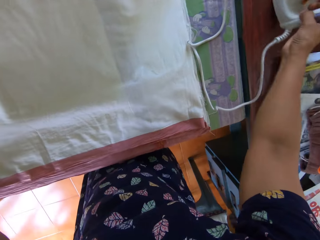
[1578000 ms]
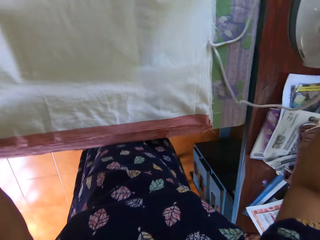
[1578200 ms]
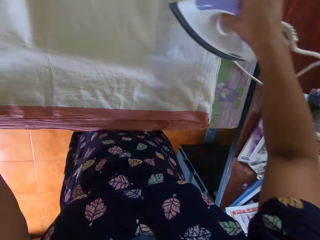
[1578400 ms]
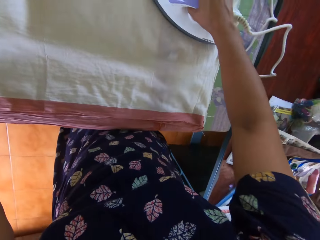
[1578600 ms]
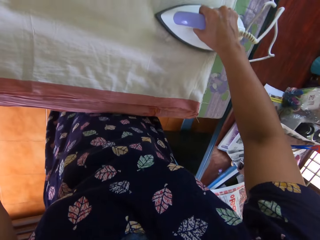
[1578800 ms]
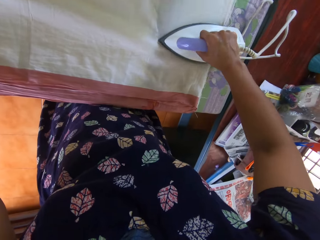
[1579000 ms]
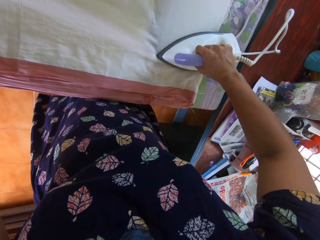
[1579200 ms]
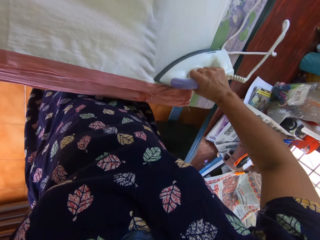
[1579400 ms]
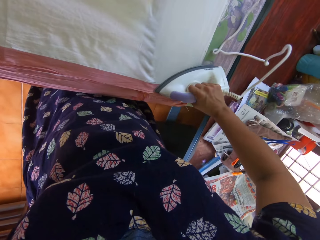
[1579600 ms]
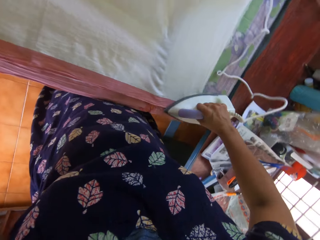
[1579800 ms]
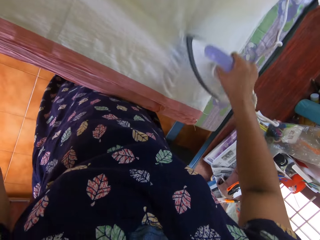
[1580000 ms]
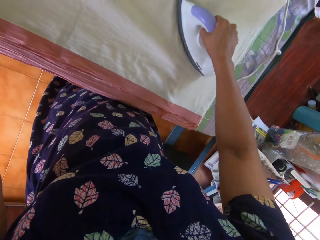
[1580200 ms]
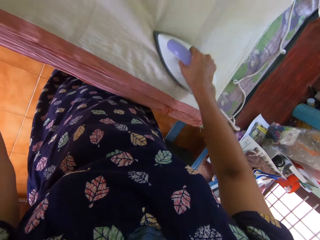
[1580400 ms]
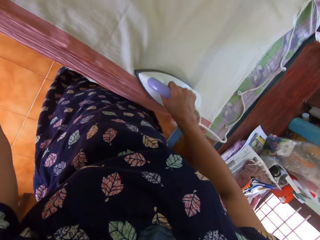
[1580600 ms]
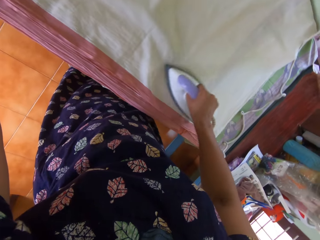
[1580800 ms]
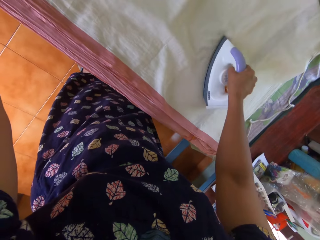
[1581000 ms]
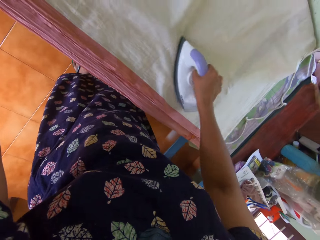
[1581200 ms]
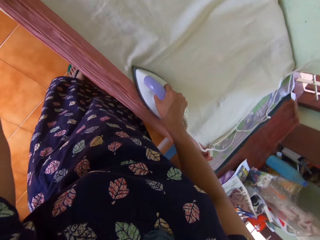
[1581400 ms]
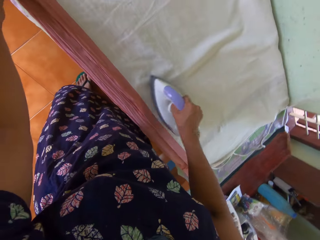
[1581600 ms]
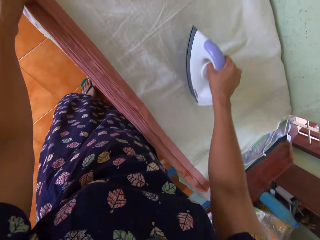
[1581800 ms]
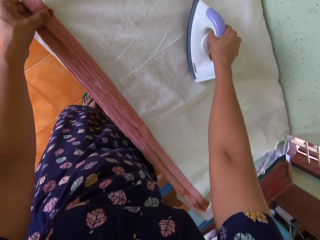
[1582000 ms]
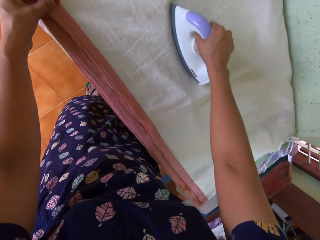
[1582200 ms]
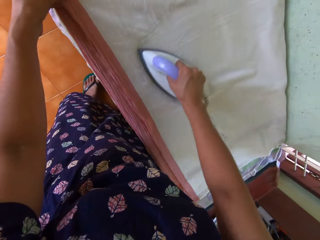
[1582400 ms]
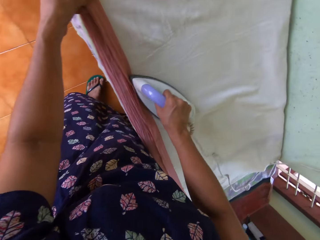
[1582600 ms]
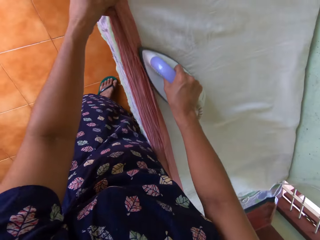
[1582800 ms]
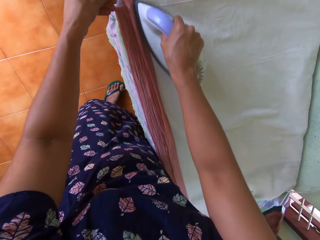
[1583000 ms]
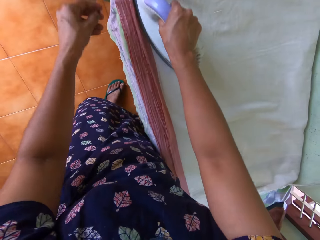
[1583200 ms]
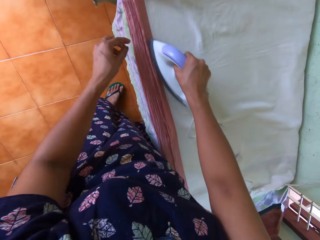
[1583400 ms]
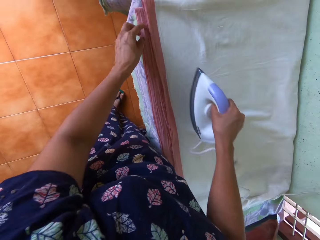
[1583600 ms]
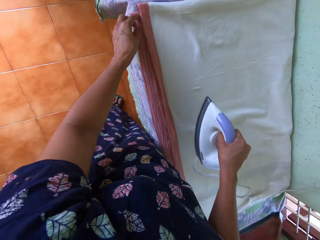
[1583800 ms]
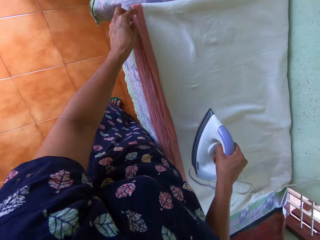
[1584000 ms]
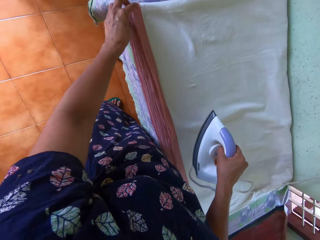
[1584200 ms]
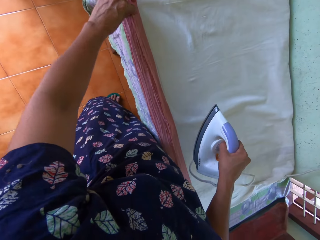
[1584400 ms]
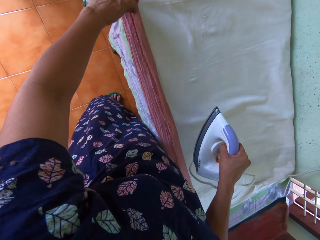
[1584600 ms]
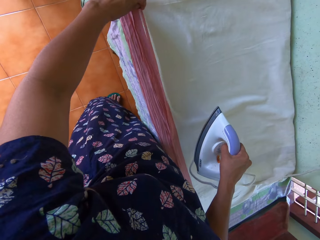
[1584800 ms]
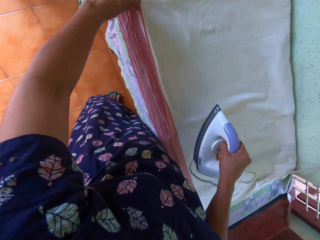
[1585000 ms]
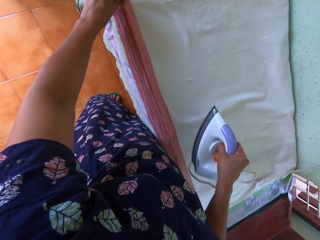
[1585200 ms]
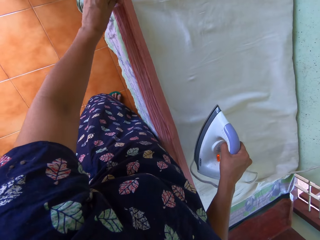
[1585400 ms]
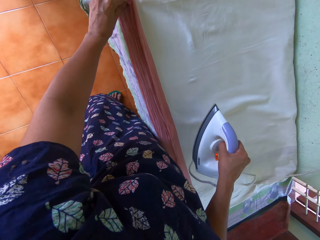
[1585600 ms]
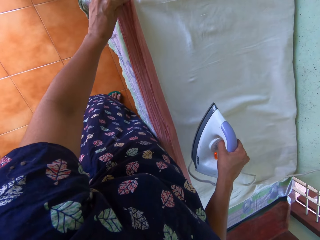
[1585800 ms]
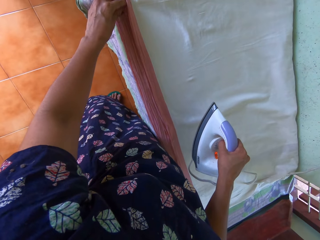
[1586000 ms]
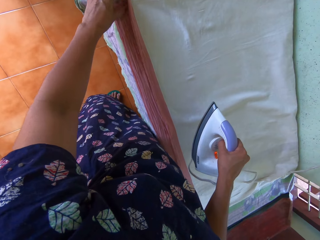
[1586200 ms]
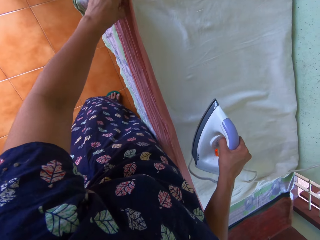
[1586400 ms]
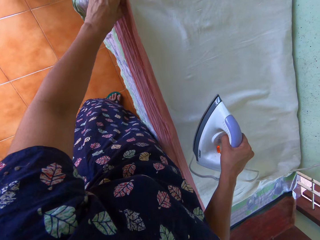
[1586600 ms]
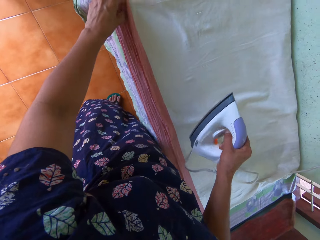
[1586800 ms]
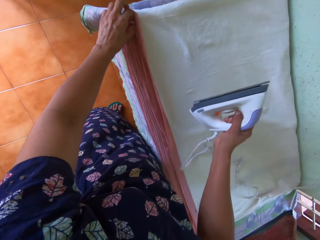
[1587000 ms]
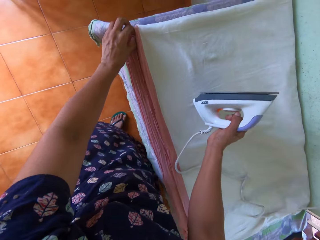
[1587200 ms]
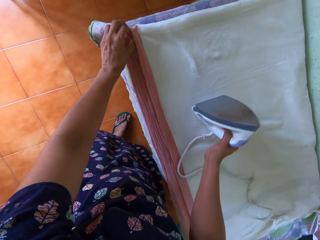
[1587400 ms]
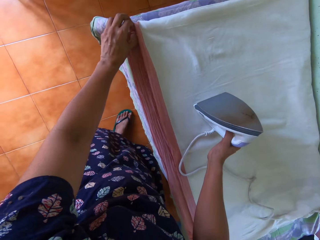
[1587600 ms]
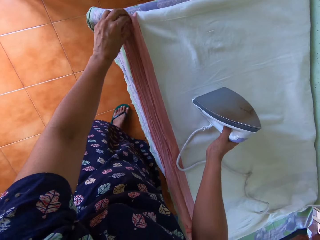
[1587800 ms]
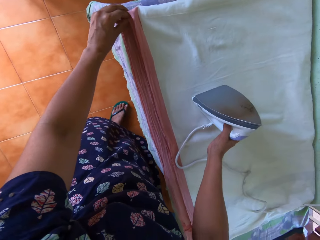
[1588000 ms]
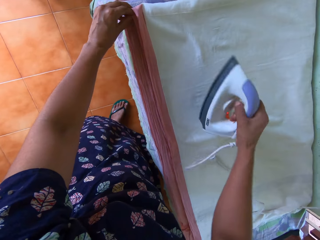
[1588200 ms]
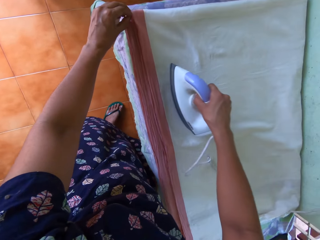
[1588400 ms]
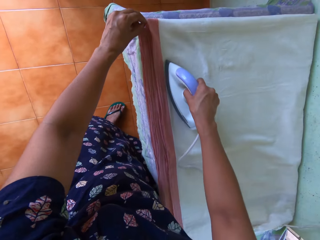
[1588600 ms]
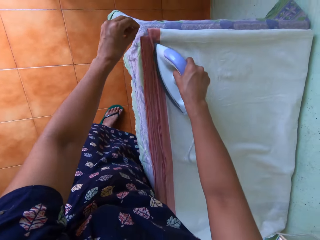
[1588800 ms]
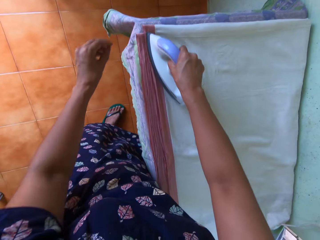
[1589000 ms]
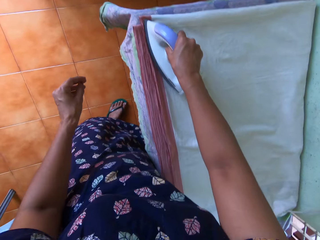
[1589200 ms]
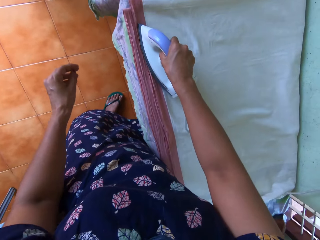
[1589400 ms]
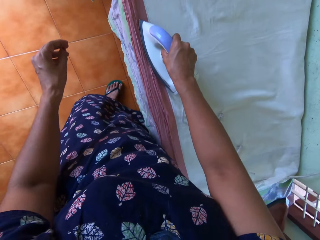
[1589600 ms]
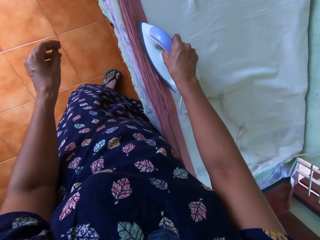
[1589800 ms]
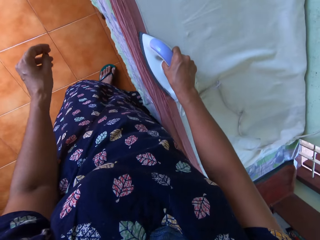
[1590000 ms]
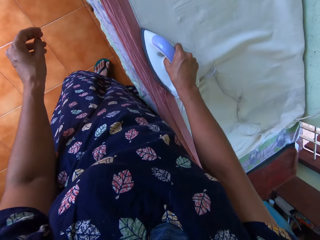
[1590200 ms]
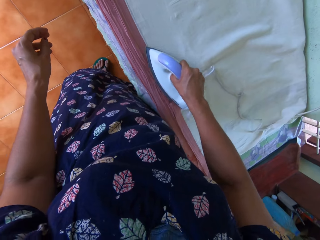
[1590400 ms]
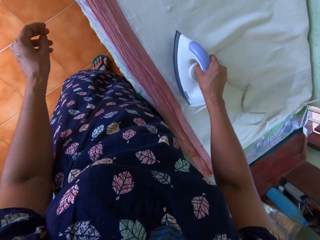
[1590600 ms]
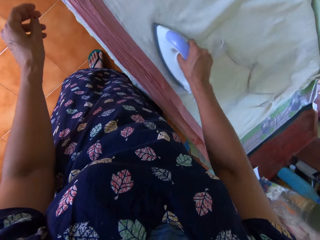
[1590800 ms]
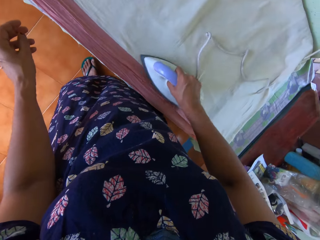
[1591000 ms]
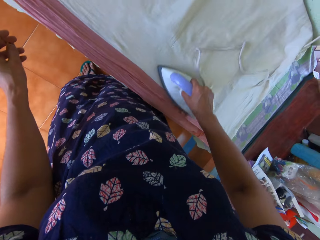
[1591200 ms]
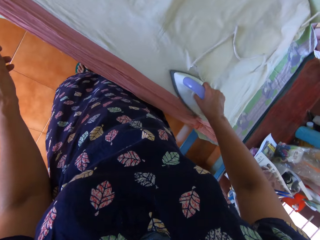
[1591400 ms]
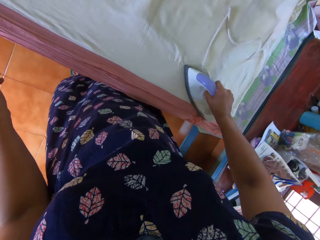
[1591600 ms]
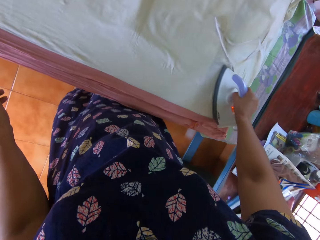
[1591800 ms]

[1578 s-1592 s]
The camera wearer picks up the iron box. She irons the piece of cloth. She straightens the piece of cloth with her left hand. She stands the pressing iron on the piece of cloth on the table with her right hand. She irons the piece of cloth.

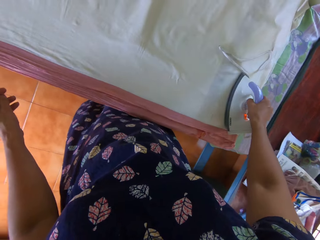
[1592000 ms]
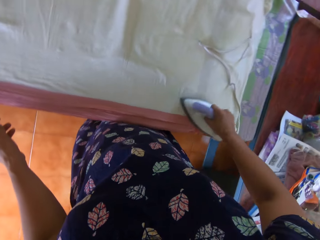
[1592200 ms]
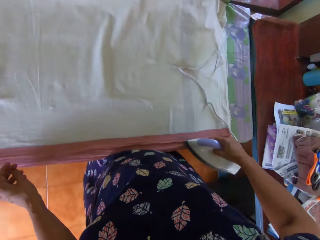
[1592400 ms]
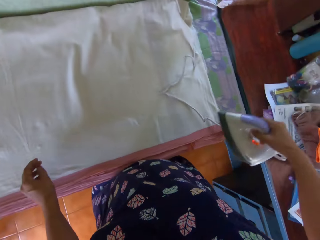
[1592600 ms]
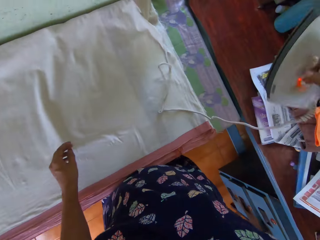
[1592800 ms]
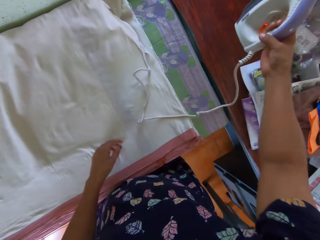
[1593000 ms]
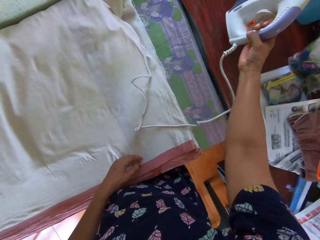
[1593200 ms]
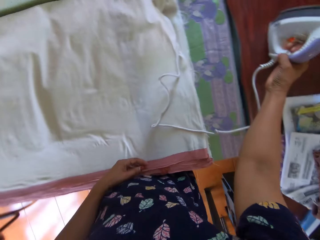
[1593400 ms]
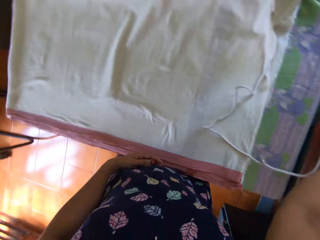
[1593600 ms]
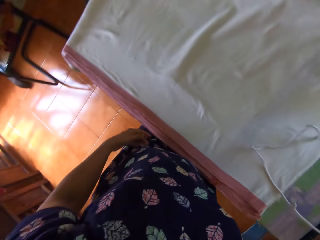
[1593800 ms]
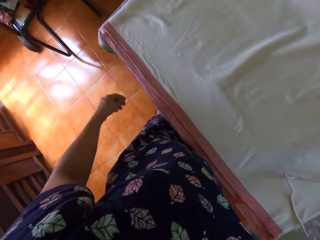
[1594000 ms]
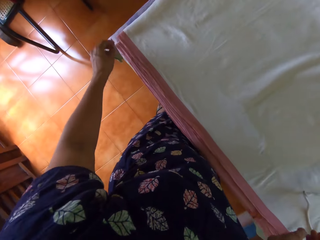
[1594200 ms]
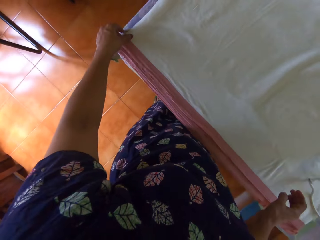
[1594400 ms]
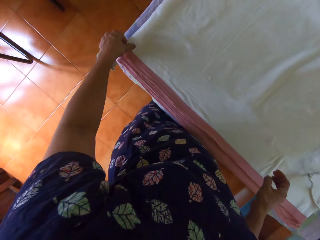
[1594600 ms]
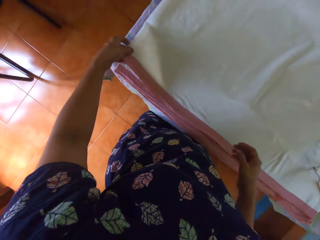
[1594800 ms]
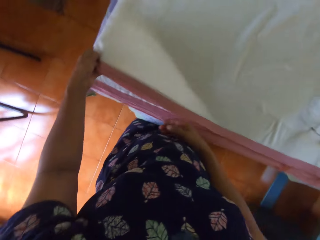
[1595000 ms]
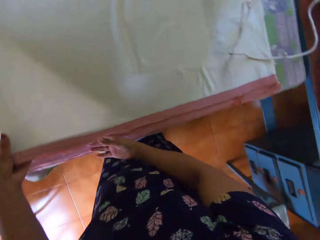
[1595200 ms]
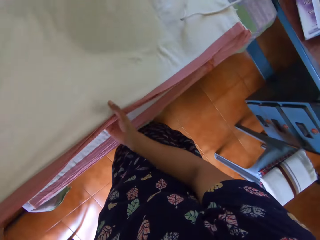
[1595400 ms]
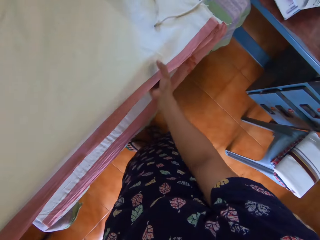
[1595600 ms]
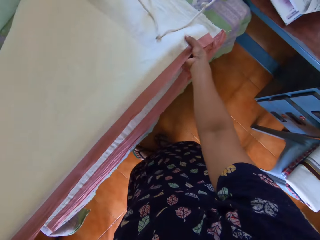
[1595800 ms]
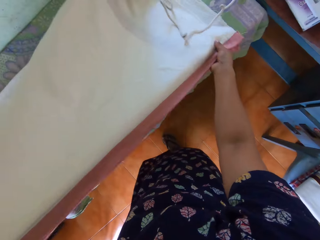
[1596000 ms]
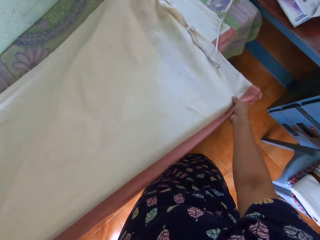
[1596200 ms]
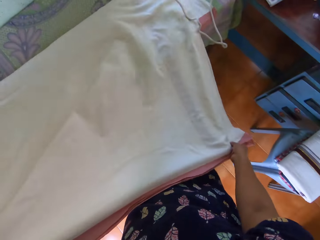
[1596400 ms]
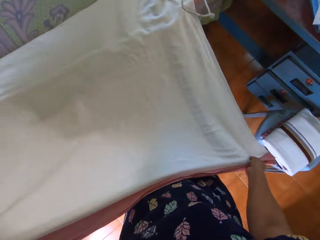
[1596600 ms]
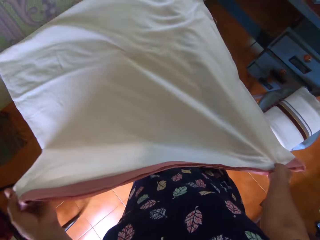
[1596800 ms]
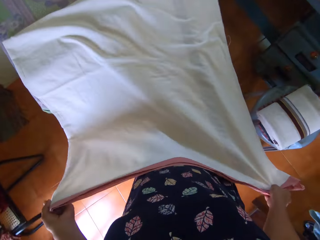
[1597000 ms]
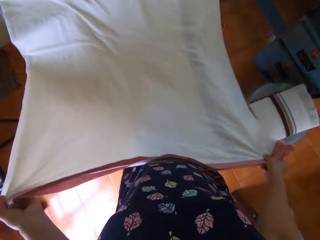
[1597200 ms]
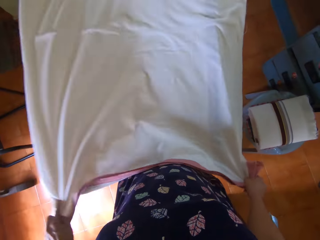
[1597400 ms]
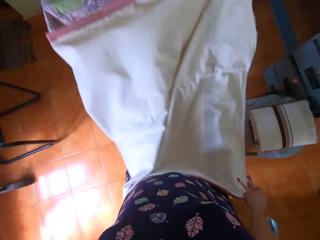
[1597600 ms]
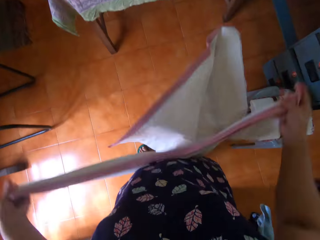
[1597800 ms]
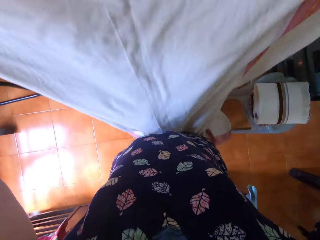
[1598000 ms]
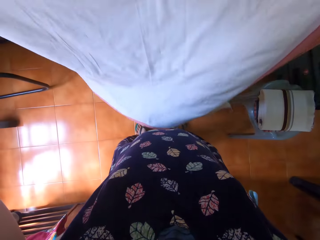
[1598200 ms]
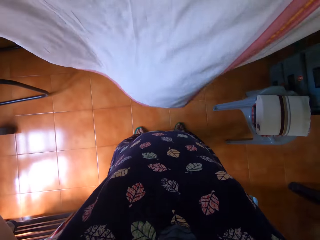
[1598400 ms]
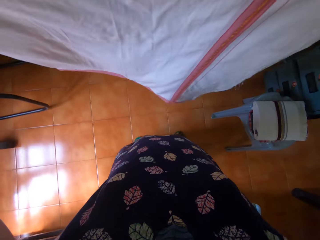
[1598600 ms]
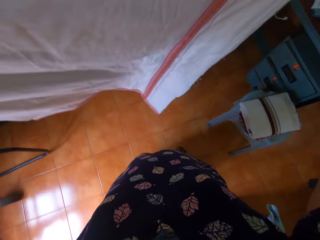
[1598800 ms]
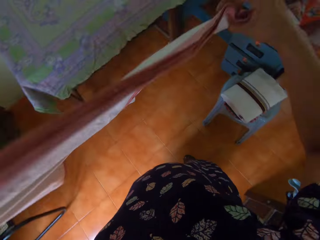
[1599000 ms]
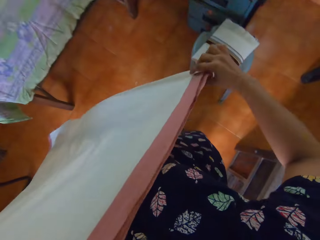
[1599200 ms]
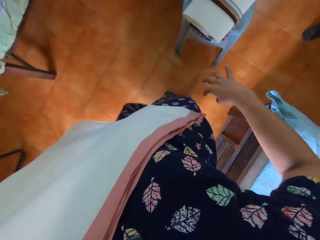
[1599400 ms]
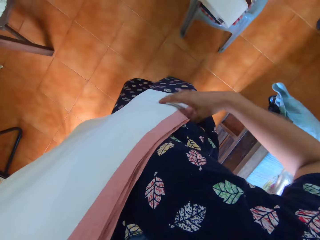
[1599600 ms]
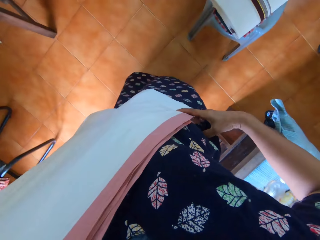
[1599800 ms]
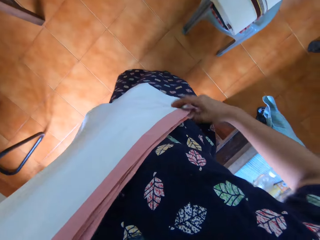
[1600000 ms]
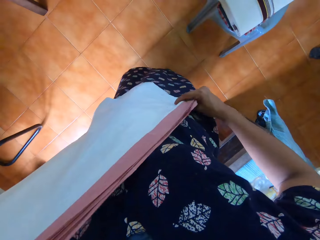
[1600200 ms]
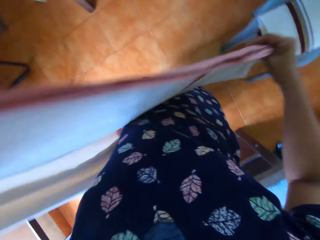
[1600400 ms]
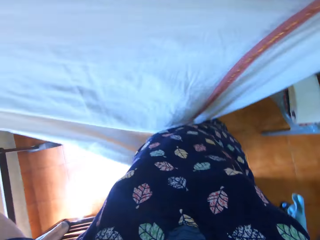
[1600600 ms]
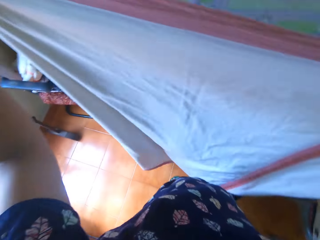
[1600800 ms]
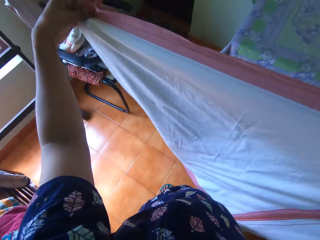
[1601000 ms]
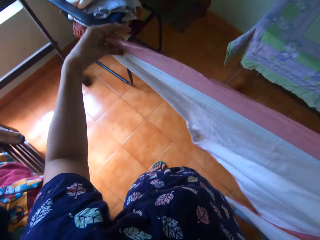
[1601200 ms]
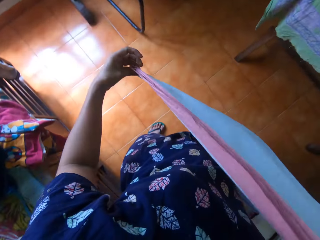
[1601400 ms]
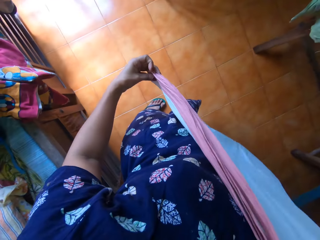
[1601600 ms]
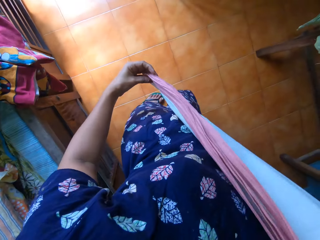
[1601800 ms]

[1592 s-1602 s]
The camera wearer drops the pressing iron on another table with her right hand. She straightens the piece of cloth with both hands. She checks the cloth.
